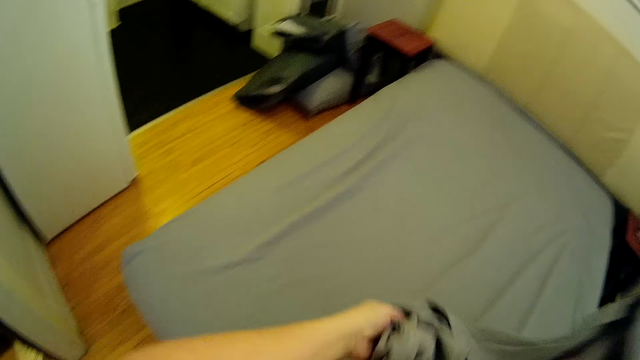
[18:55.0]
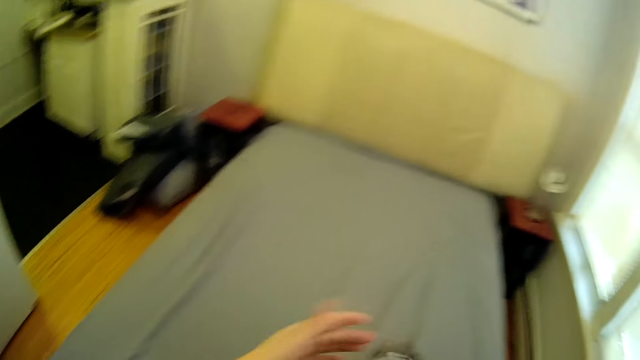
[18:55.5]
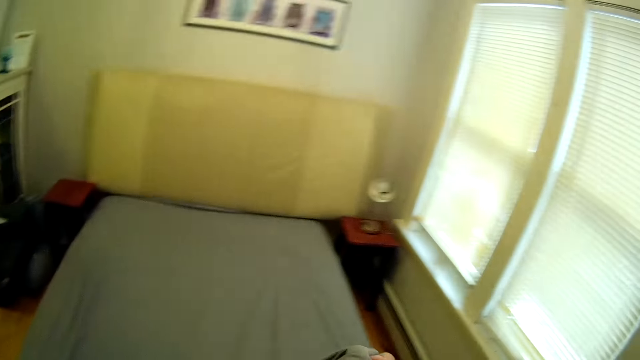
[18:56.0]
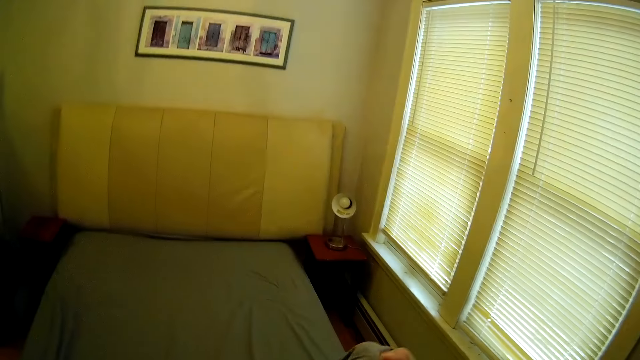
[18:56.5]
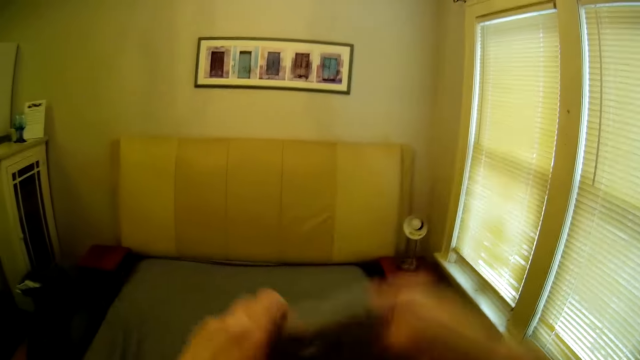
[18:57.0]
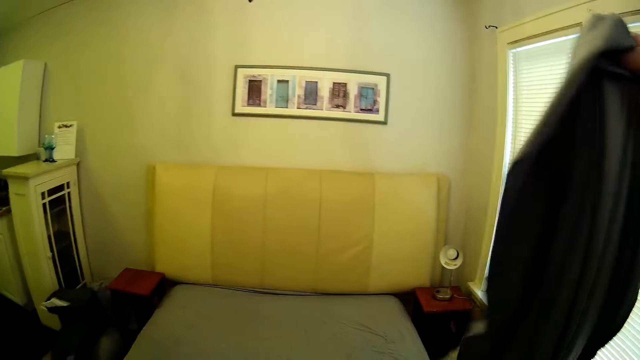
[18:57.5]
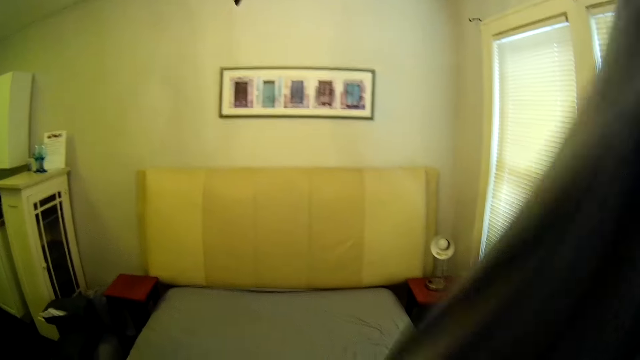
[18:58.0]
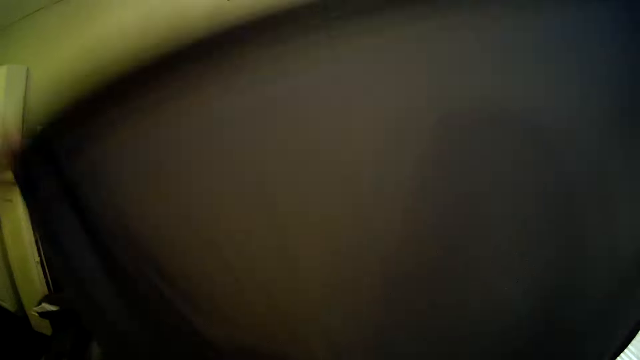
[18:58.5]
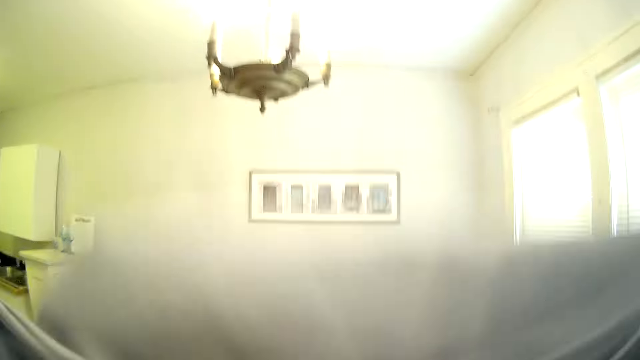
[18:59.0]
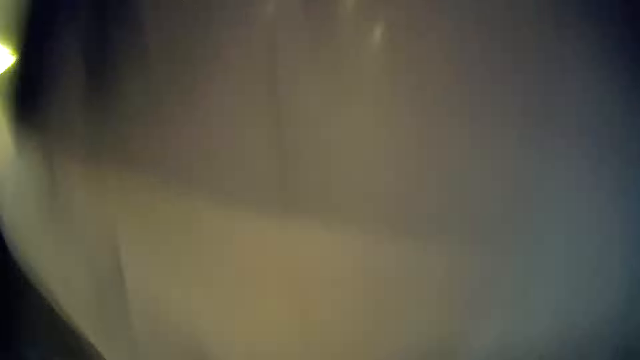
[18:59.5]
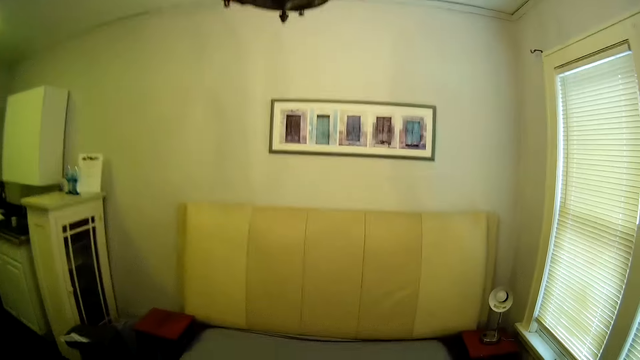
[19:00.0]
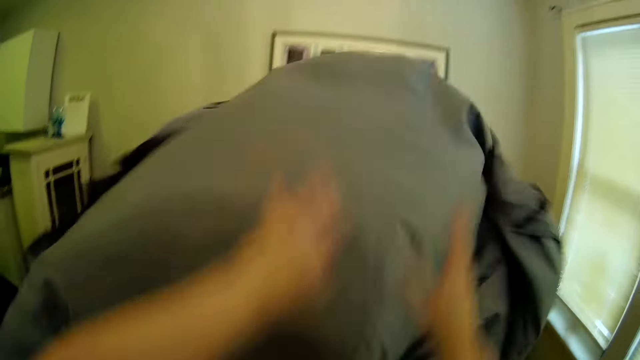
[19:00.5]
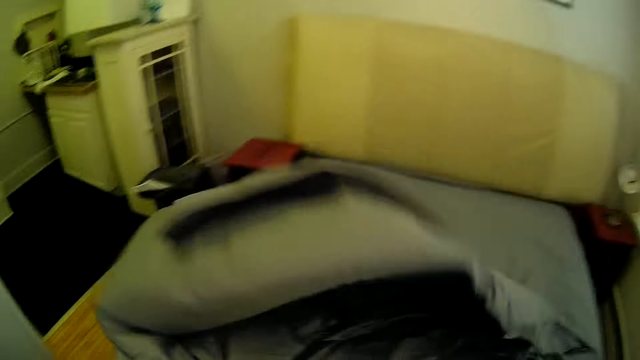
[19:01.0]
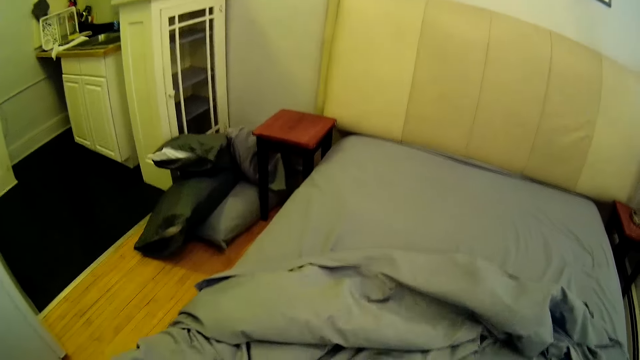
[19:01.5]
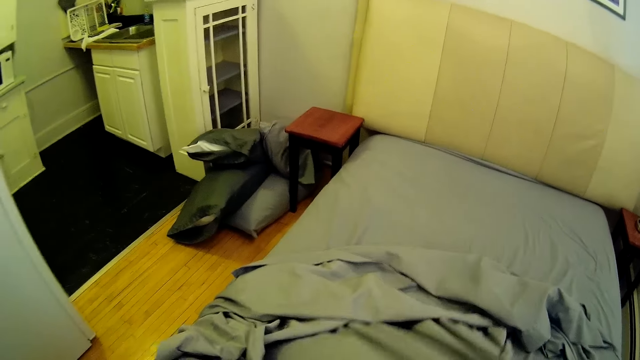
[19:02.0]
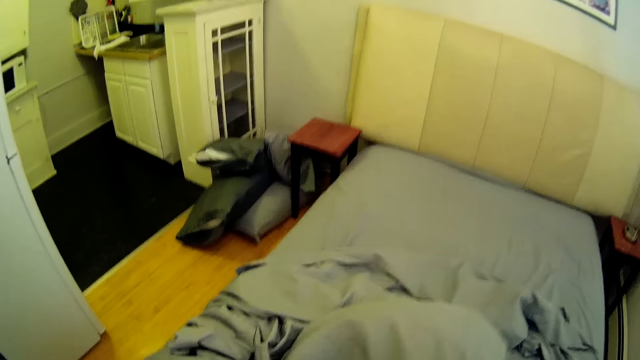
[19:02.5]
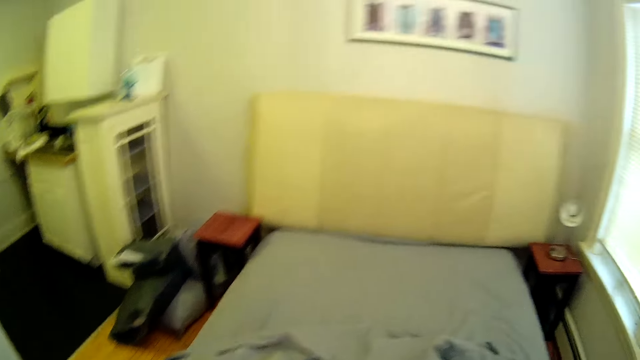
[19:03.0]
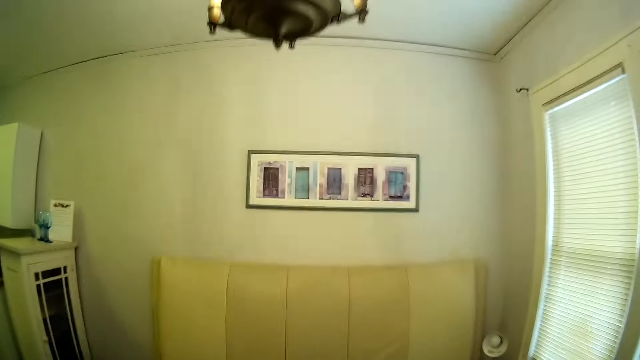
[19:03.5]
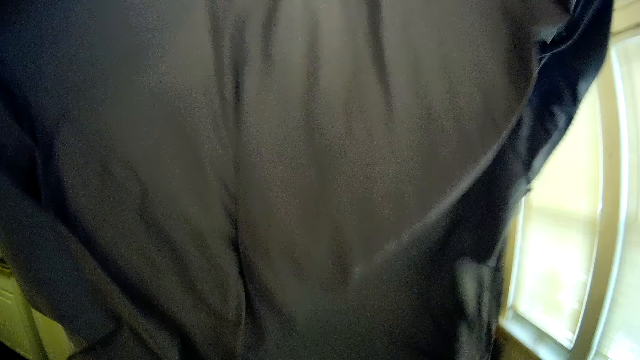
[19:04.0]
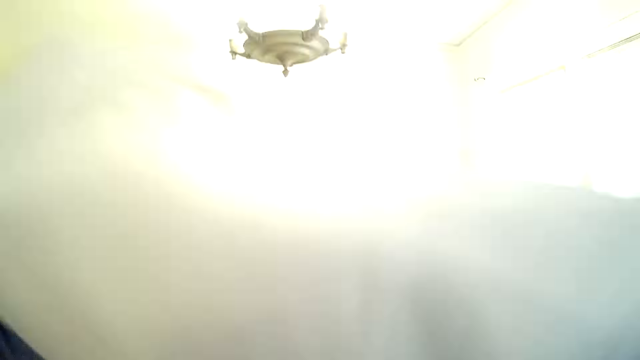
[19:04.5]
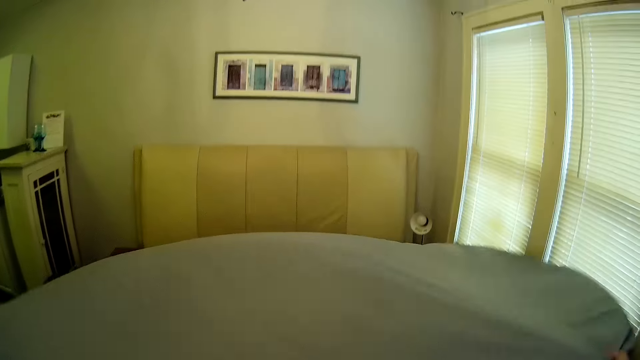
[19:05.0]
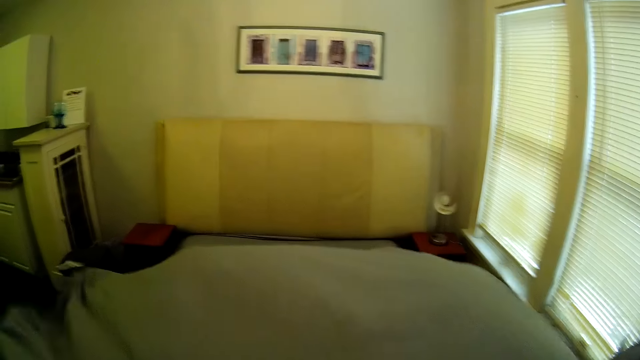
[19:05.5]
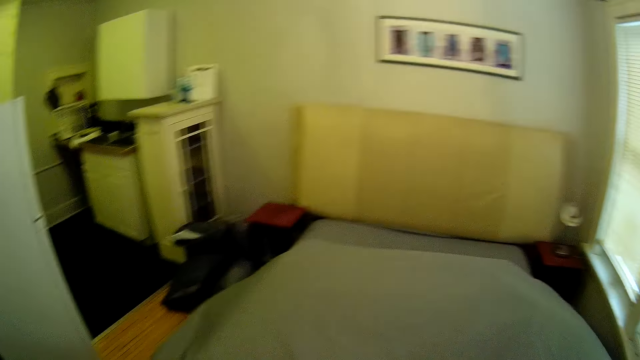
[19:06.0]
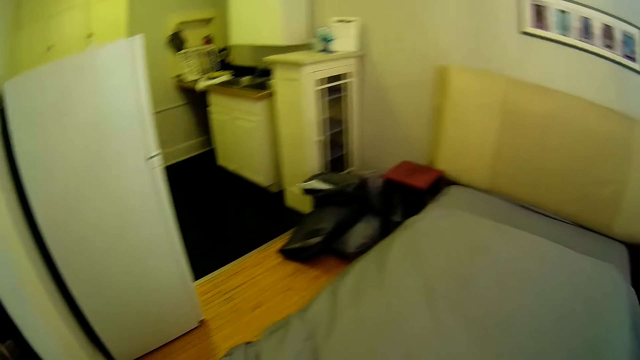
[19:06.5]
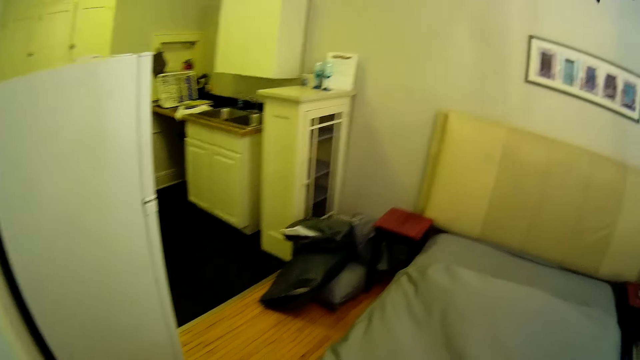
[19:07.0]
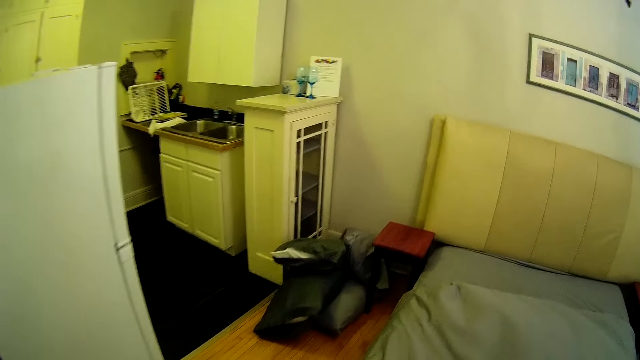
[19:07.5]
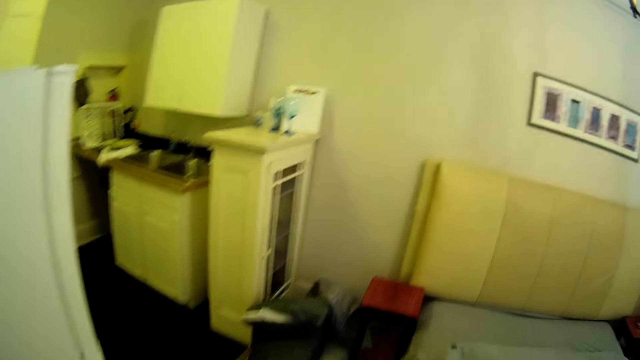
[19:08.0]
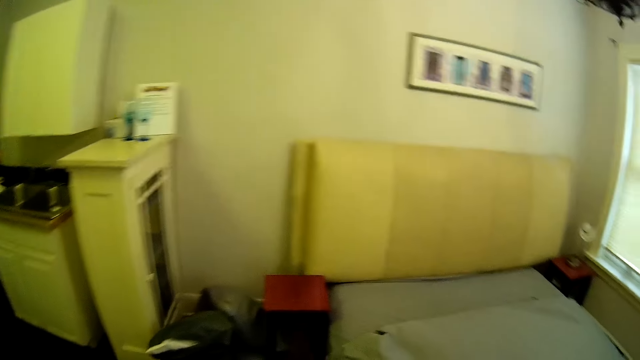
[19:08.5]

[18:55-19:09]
The camera wearer straightens the bed sheet. They make the bed. They spread the bed sheet on the bed.

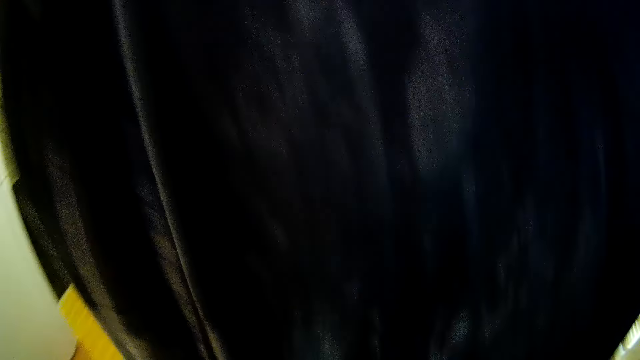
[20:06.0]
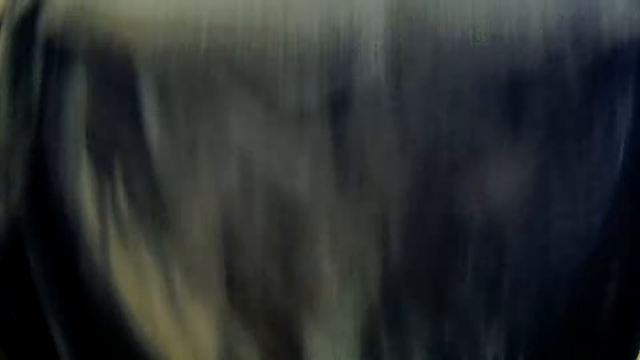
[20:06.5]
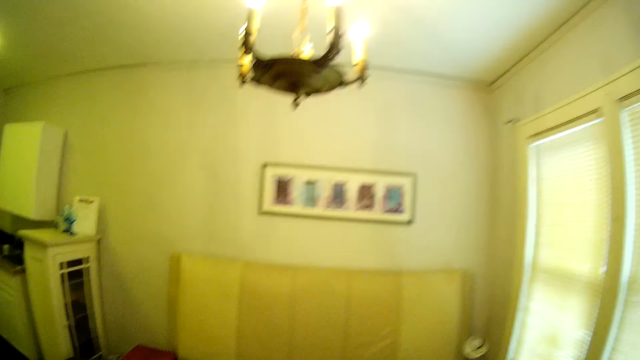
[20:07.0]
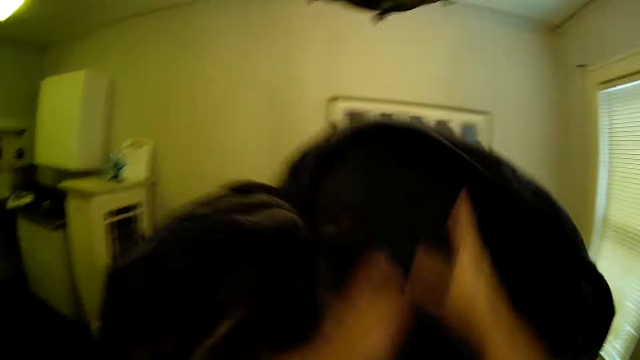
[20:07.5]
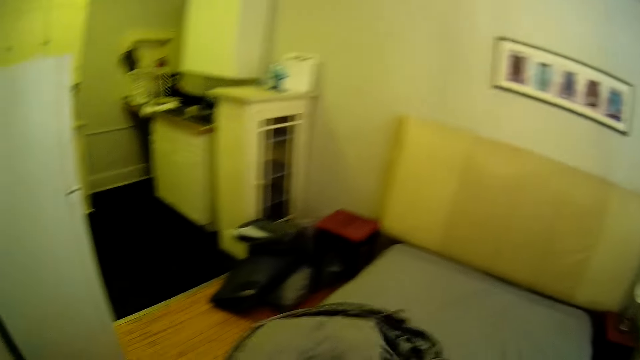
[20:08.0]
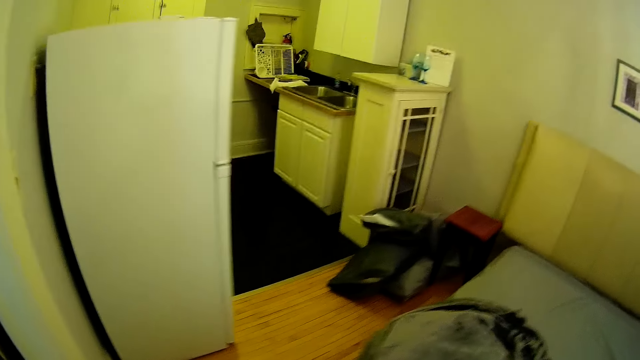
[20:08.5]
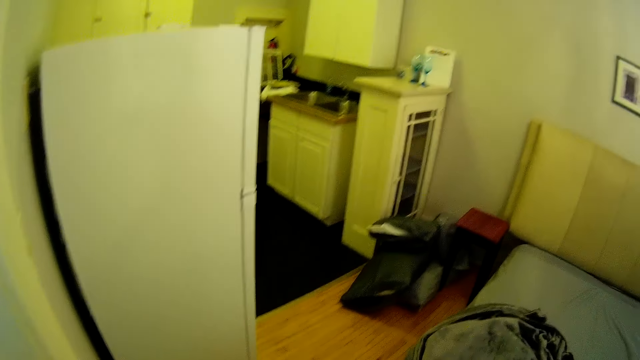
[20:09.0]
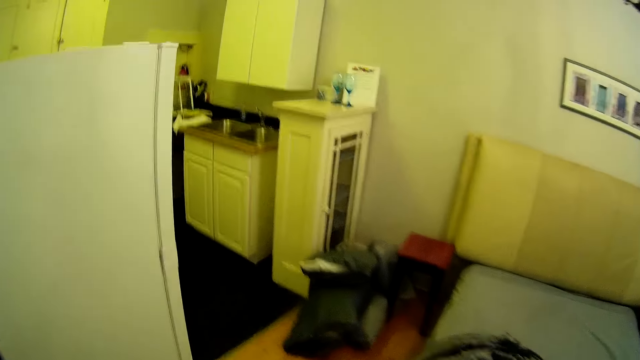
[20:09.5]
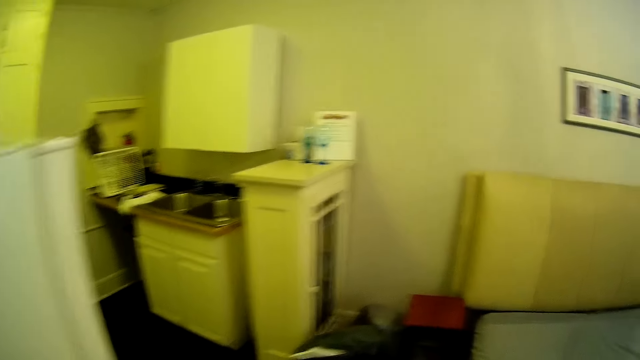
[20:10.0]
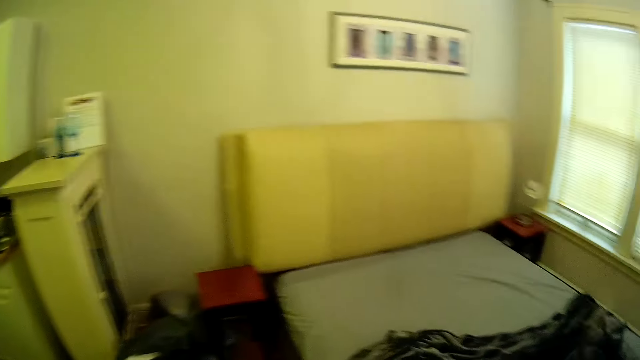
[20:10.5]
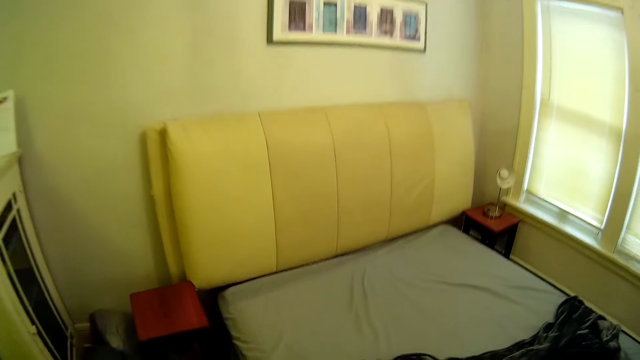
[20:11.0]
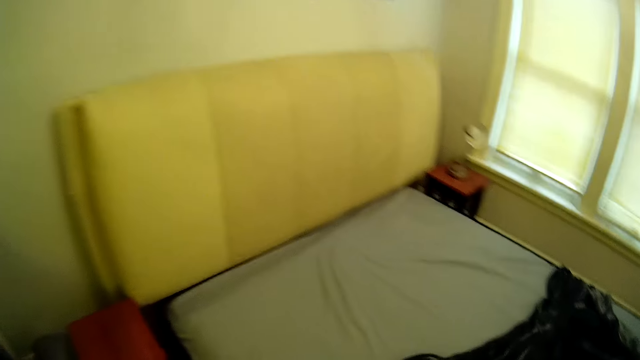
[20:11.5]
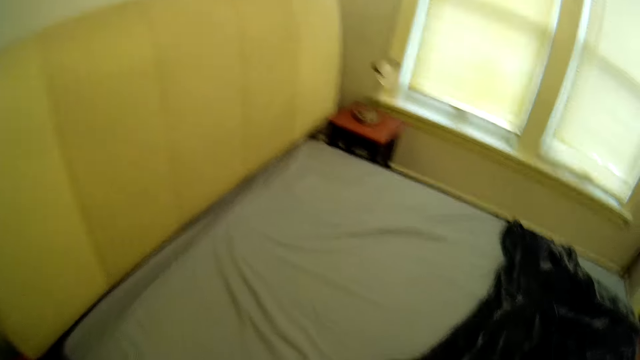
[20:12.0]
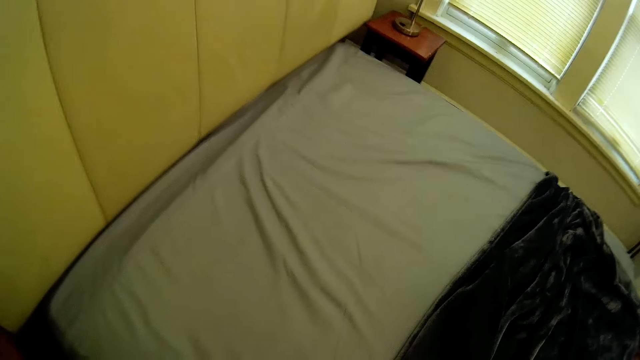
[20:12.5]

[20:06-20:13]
The camera wearer makes the bed with a bed cover. They put the duvet cover on the bed. They spread the duvet cover on the bed.
